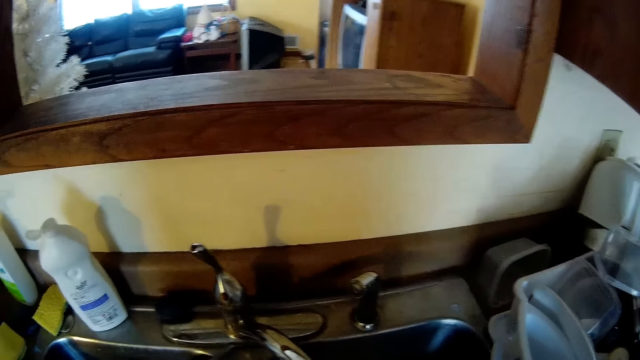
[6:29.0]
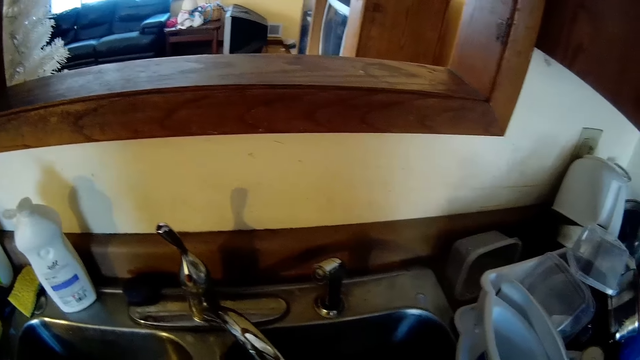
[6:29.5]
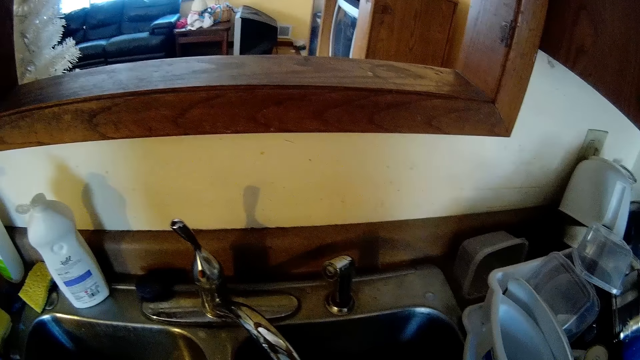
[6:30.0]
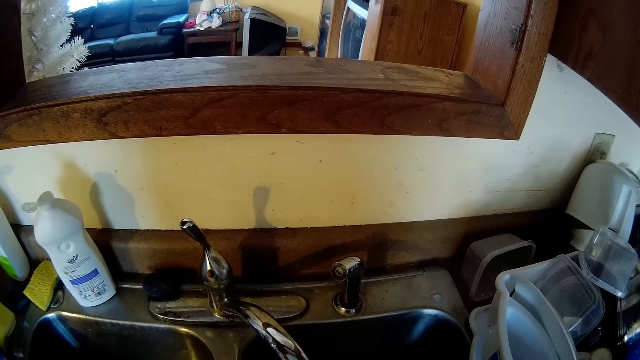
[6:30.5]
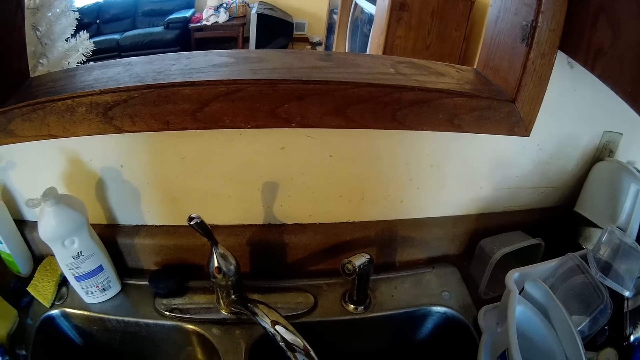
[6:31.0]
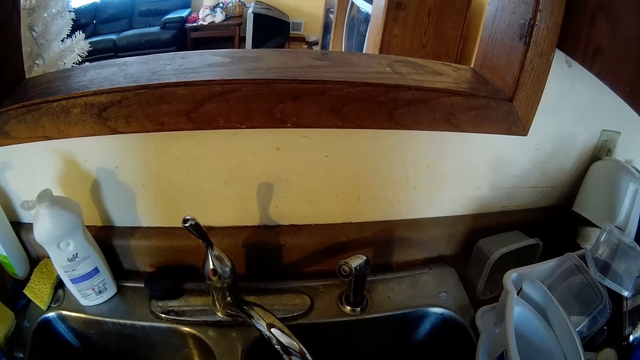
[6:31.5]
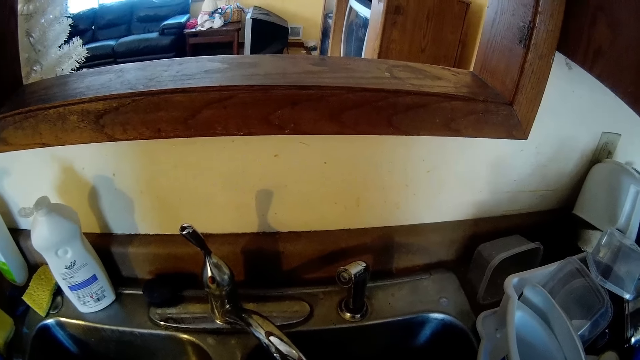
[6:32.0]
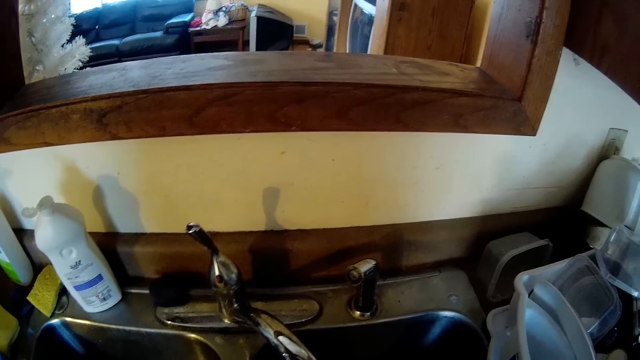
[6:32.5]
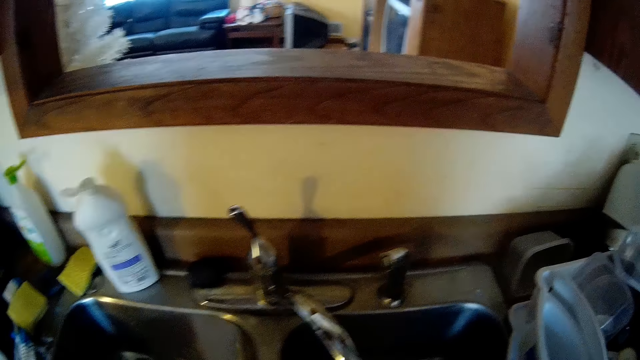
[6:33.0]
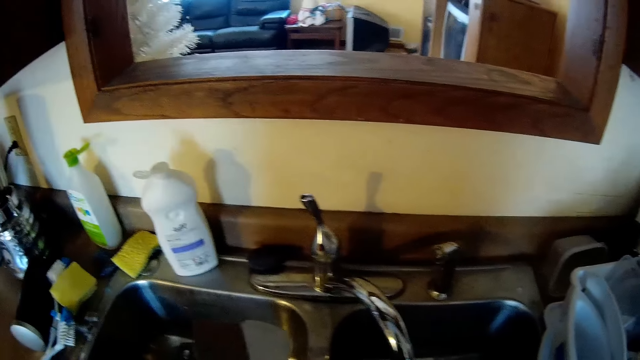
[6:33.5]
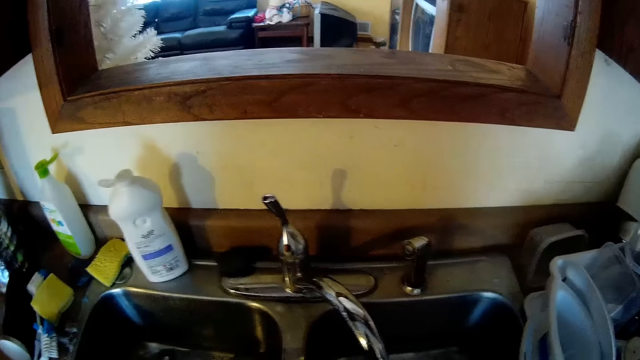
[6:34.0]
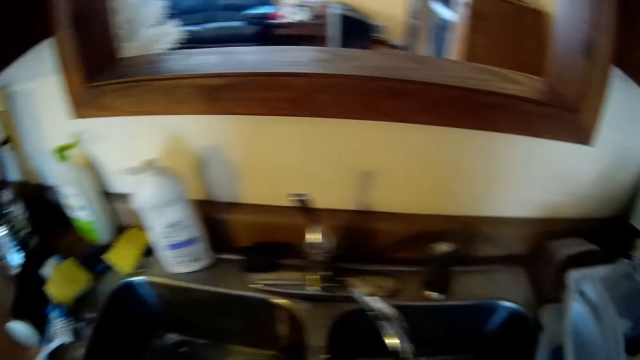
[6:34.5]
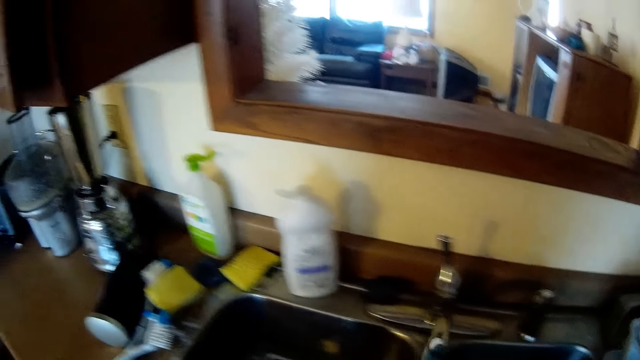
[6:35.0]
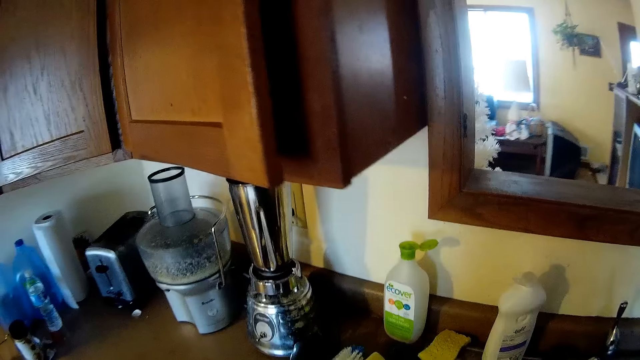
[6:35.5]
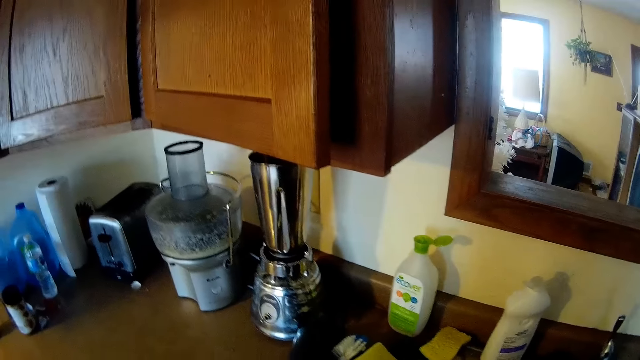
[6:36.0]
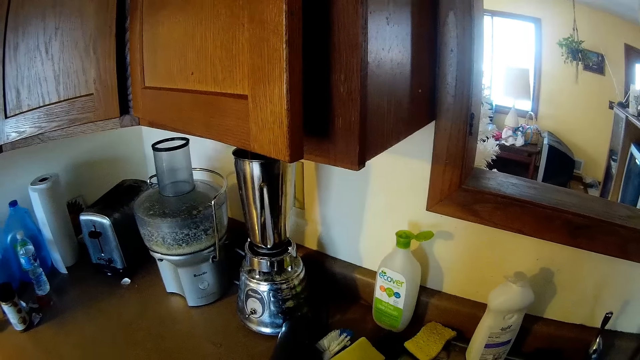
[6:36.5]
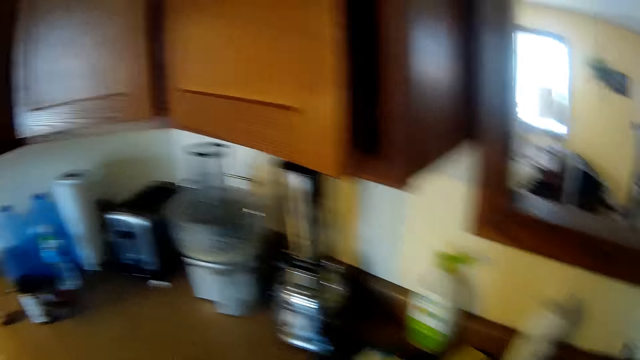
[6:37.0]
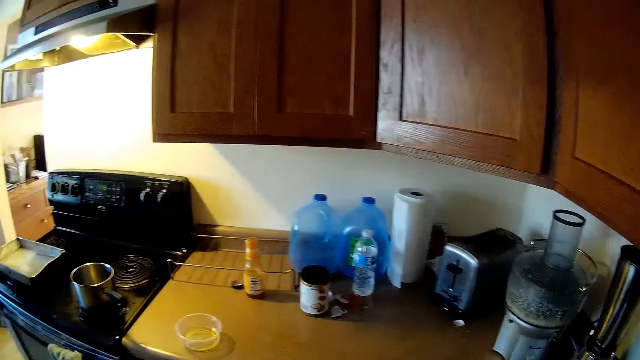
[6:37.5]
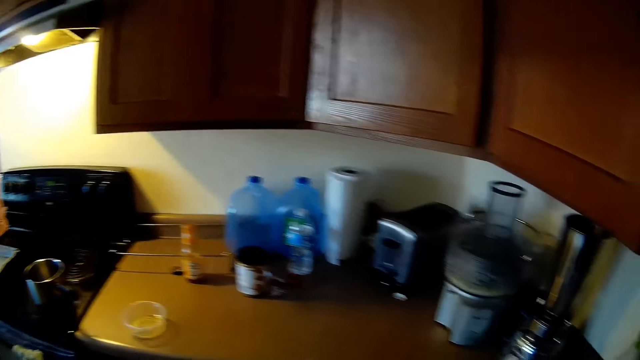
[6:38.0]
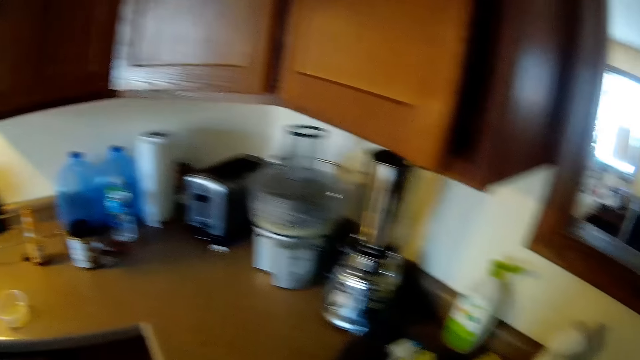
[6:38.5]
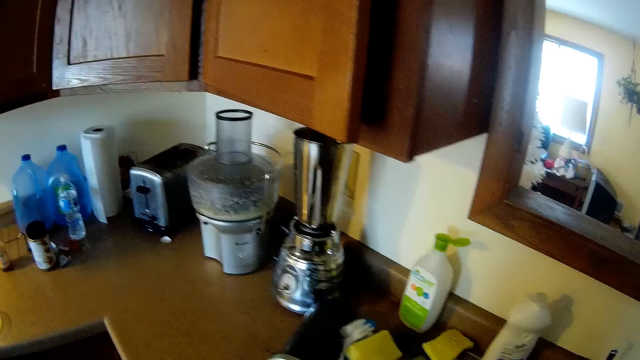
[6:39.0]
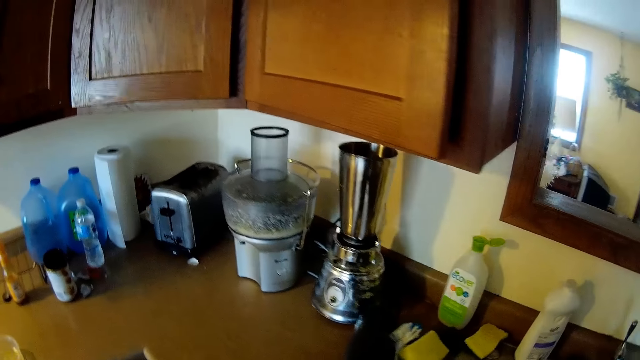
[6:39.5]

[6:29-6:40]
The camera wearer washes something. They turn the sink tap with their gloved left hand. They look at the kitchen counter.

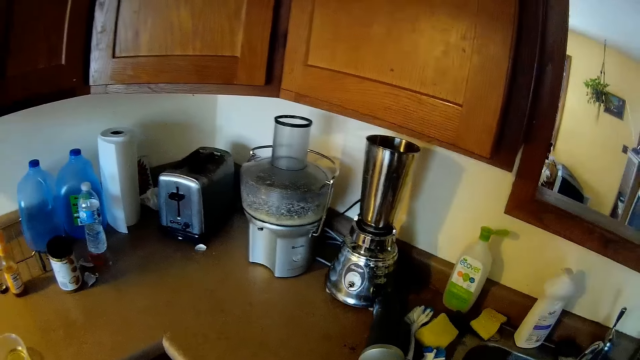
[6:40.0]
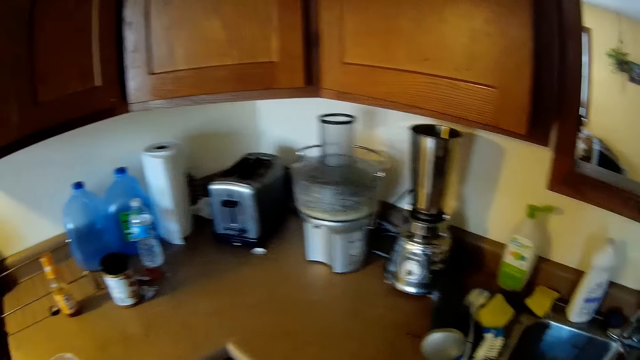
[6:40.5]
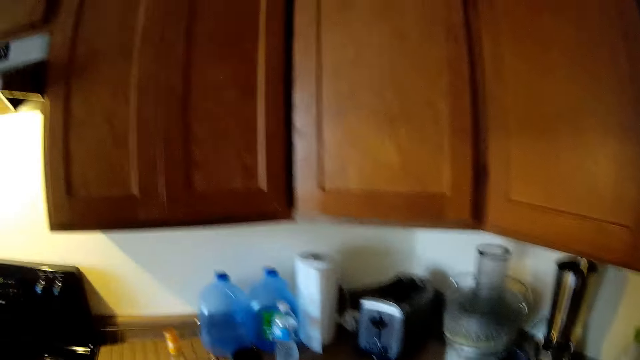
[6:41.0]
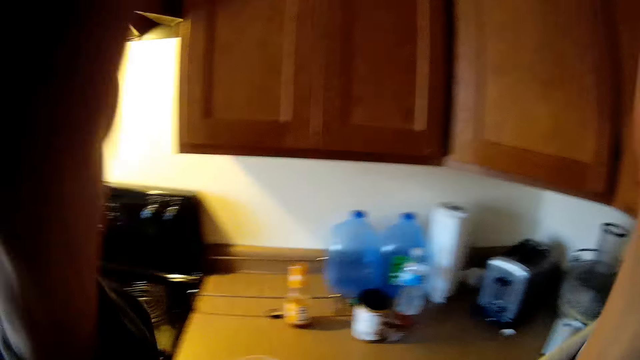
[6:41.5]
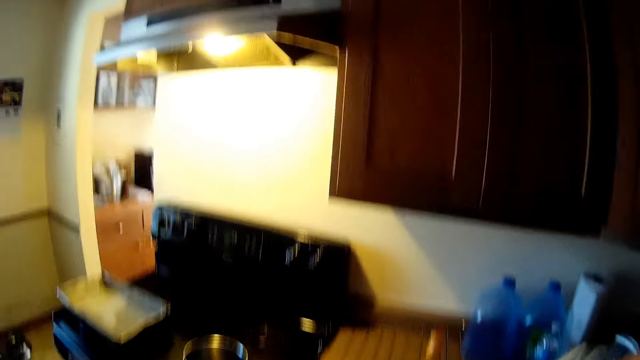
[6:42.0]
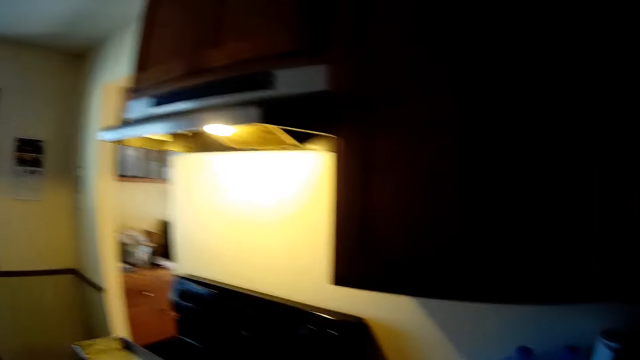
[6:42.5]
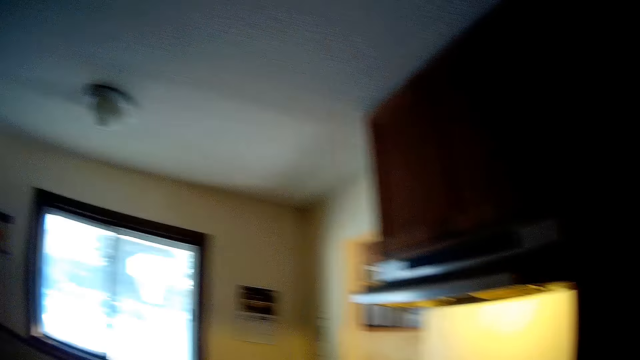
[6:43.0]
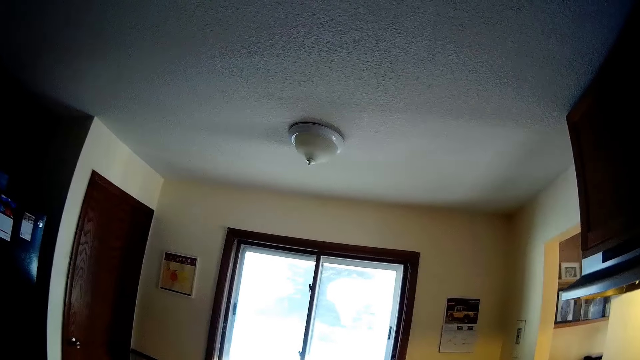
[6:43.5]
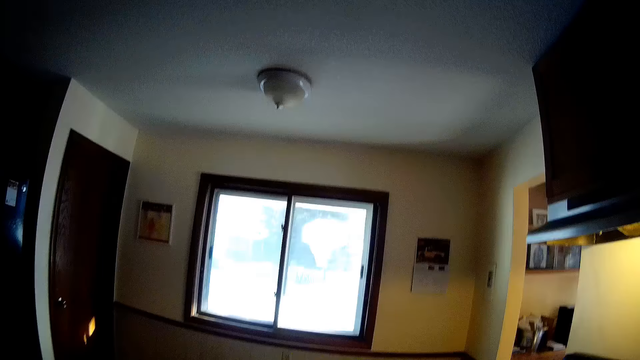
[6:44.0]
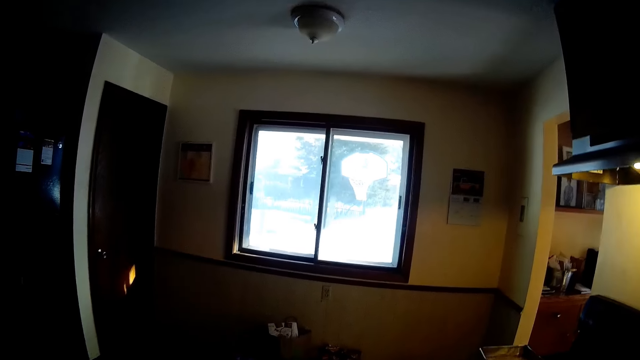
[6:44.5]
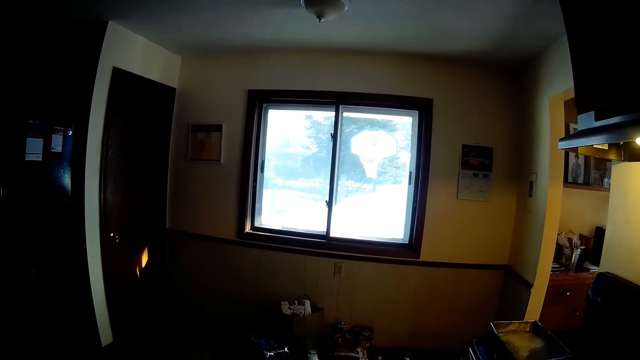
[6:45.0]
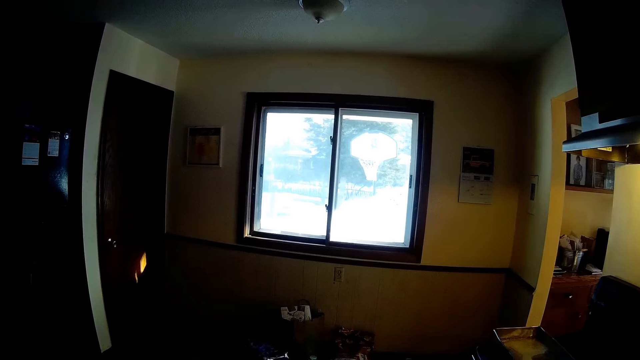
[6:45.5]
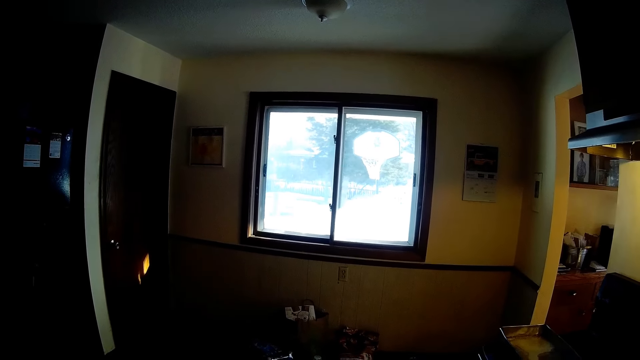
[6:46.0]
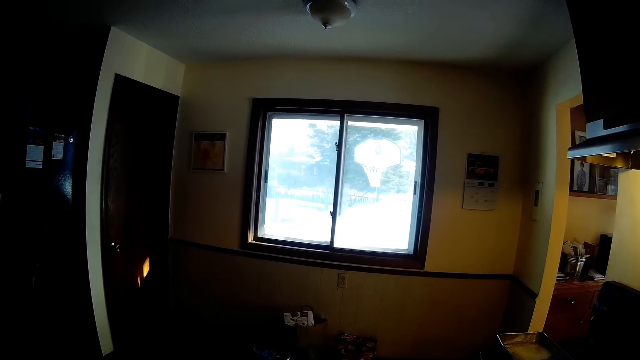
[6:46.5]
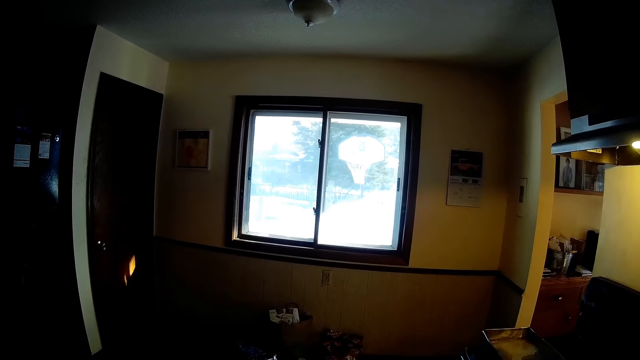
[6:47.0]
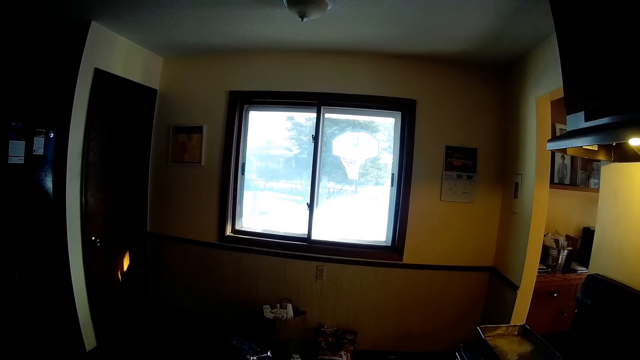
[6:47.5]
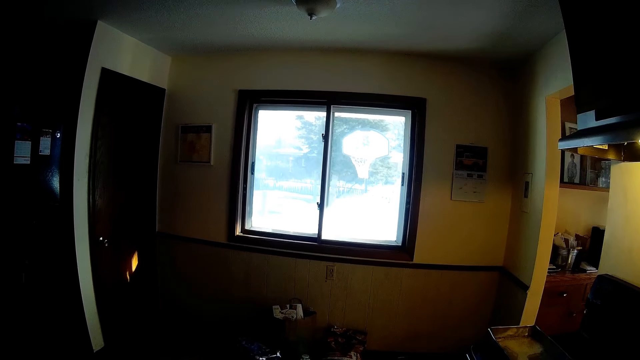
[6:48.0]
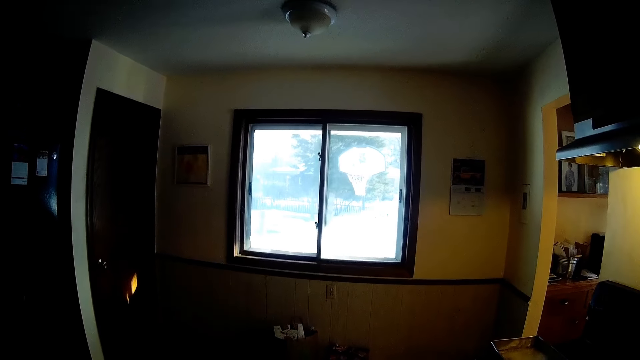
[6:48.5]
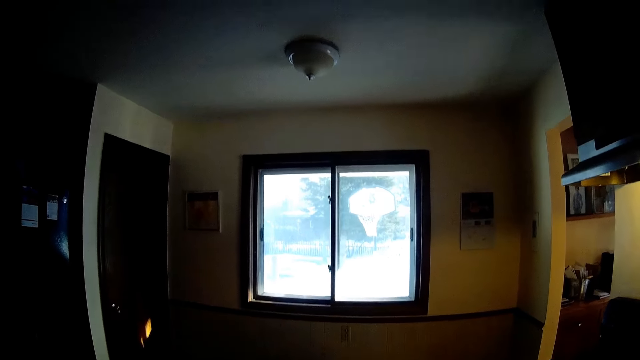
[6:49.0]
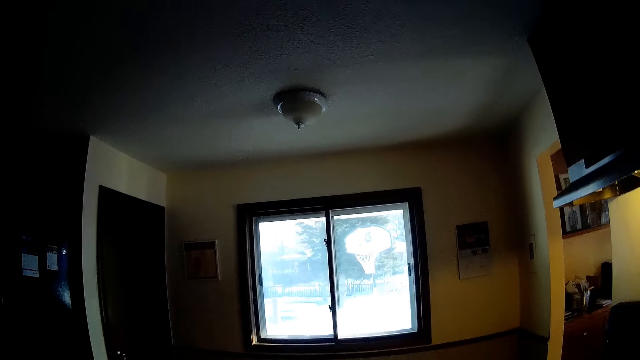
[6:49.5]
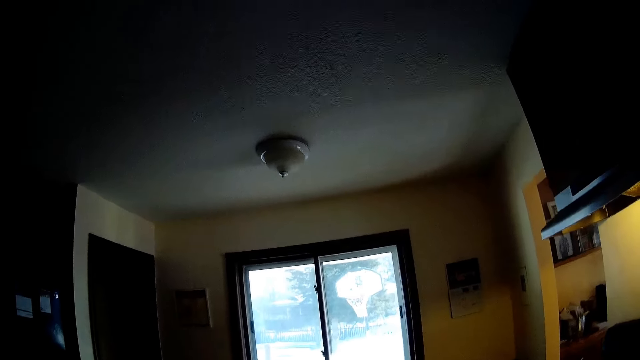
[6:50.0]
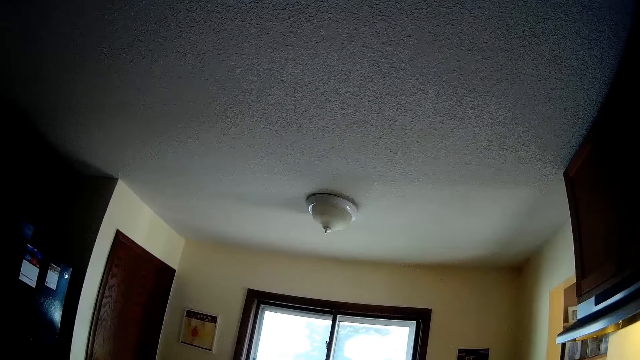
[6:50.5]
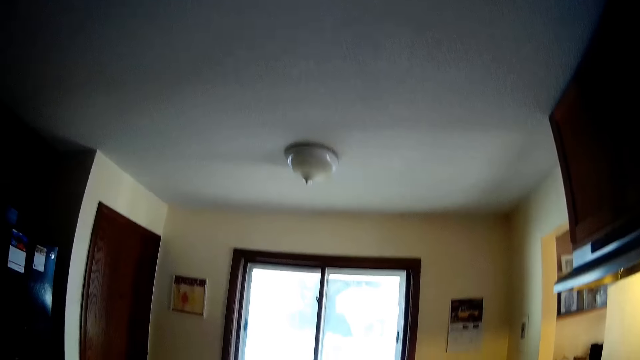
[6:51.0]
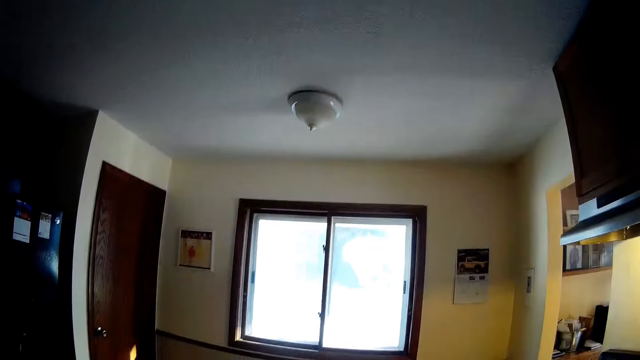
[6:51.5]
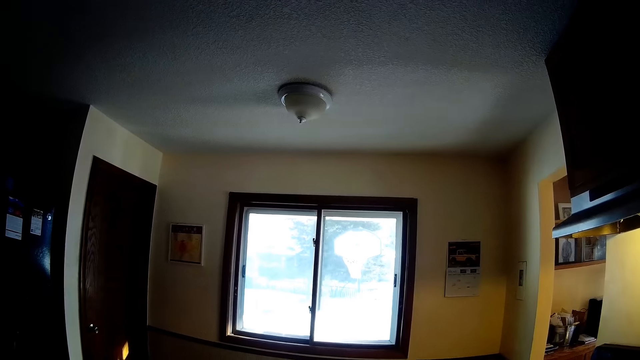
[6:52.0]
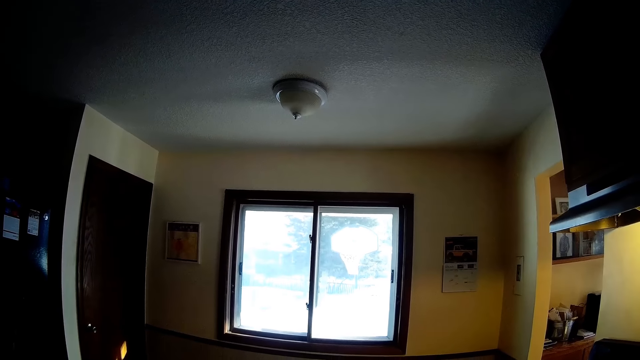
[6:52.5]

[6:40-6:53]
The camera wearer adjusts the camera. She adjusts her hair with both hands.
